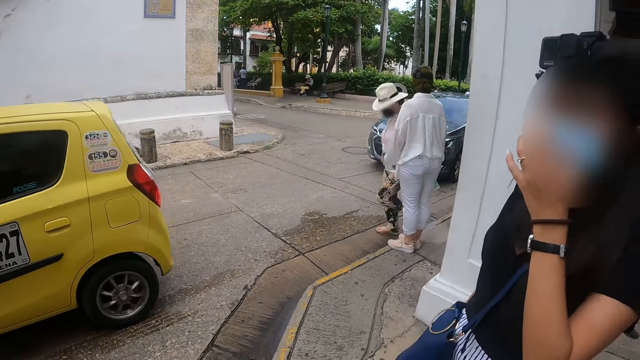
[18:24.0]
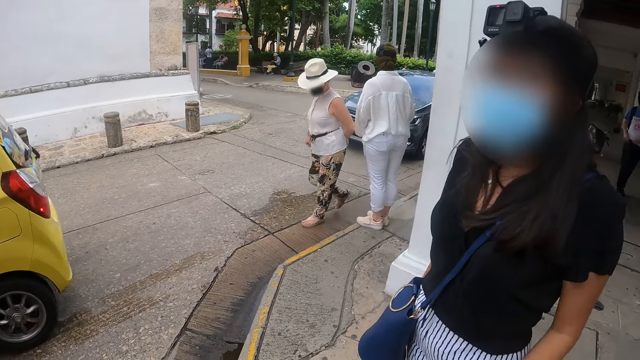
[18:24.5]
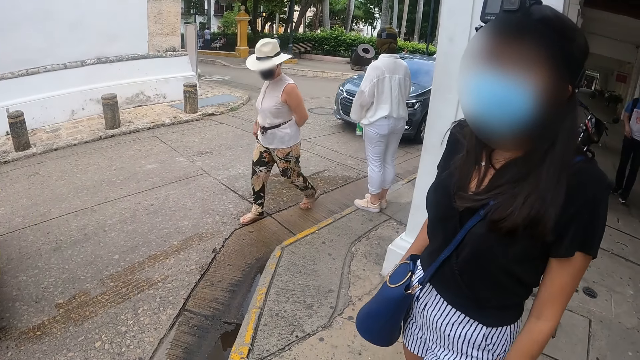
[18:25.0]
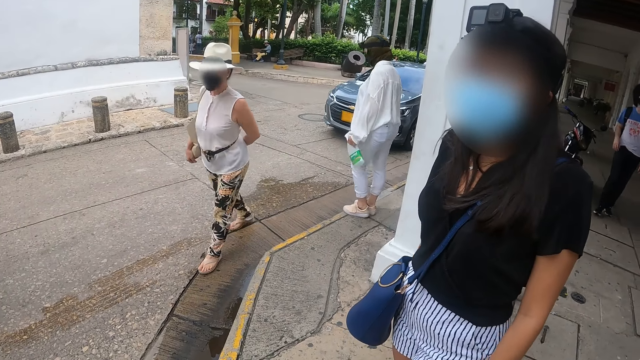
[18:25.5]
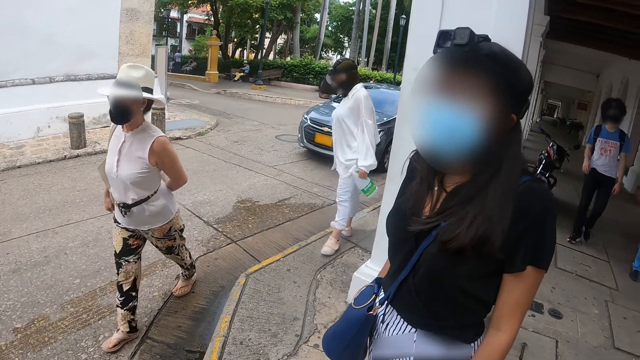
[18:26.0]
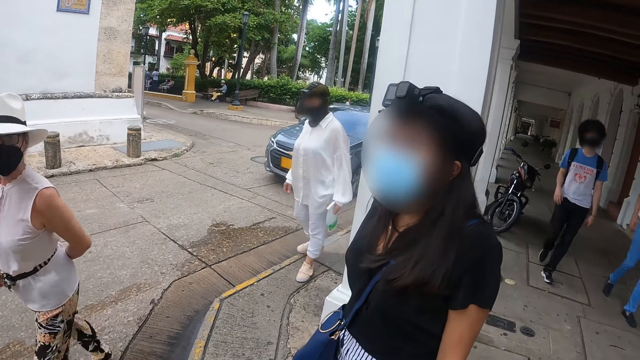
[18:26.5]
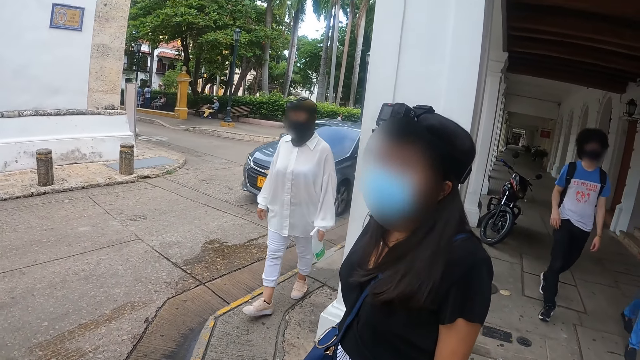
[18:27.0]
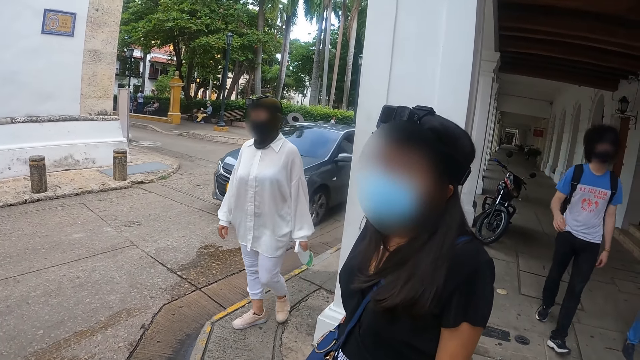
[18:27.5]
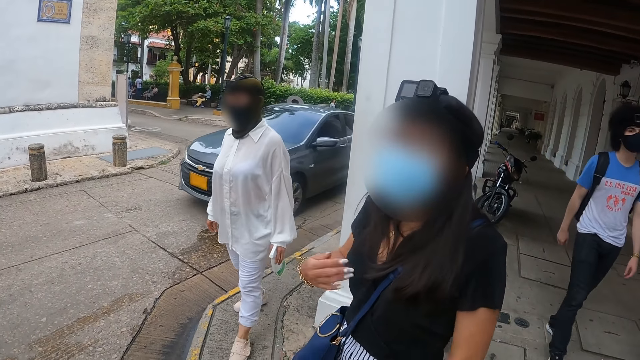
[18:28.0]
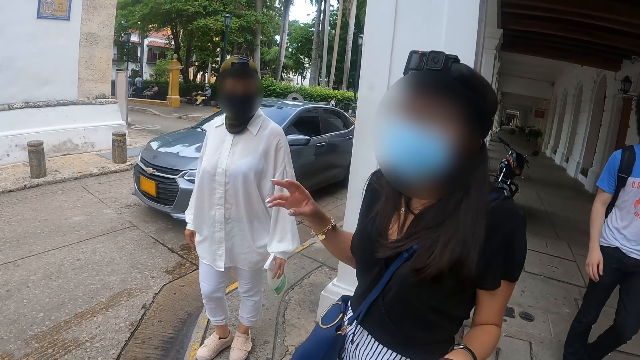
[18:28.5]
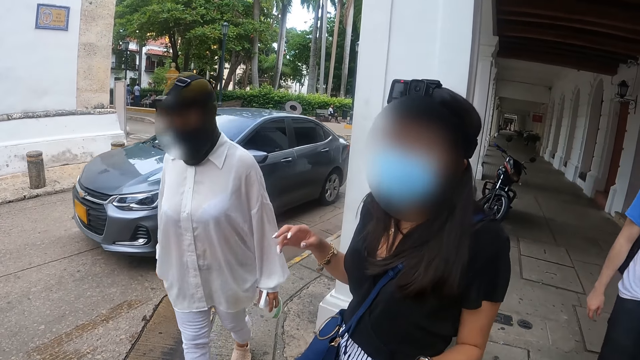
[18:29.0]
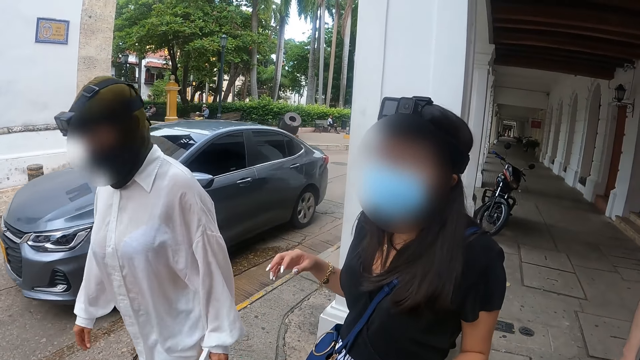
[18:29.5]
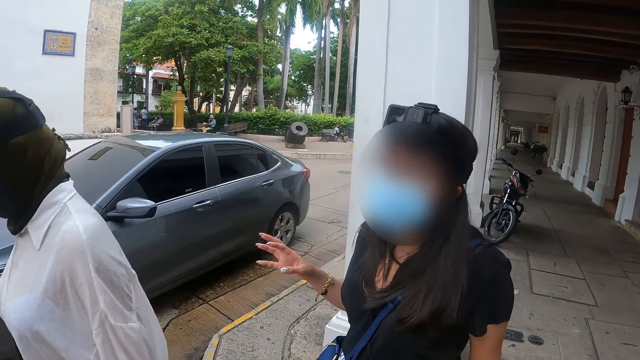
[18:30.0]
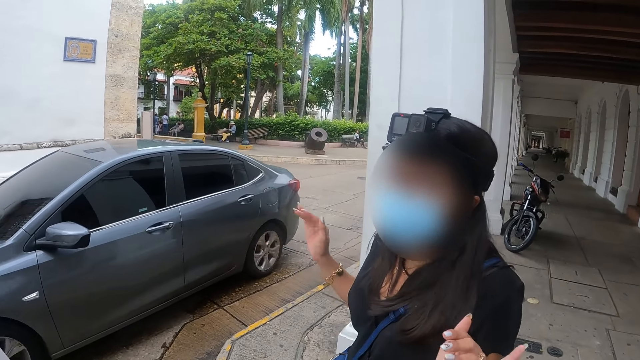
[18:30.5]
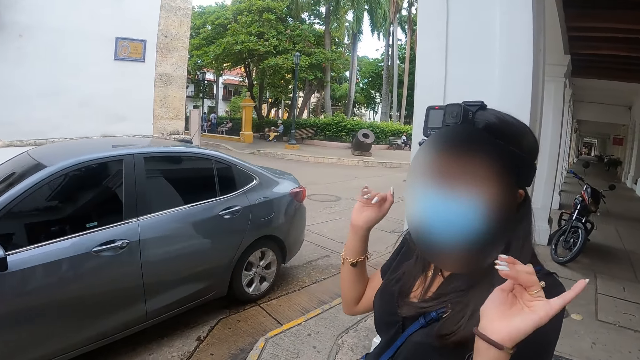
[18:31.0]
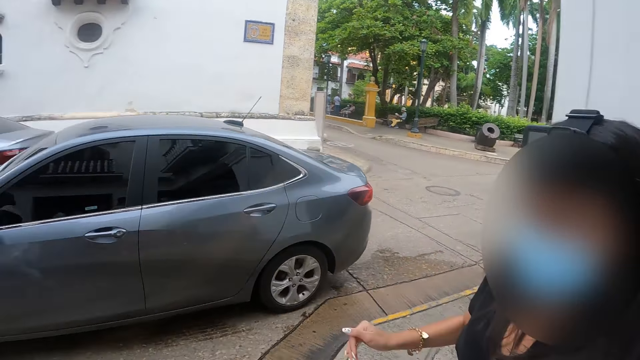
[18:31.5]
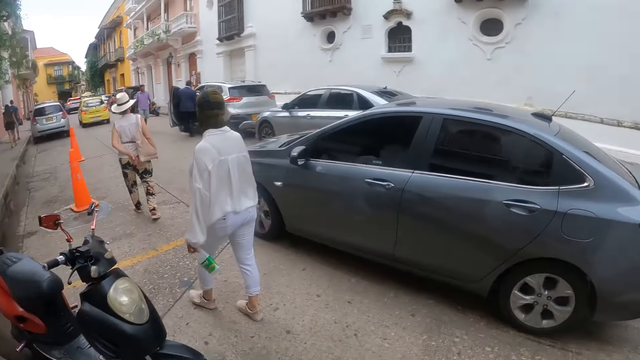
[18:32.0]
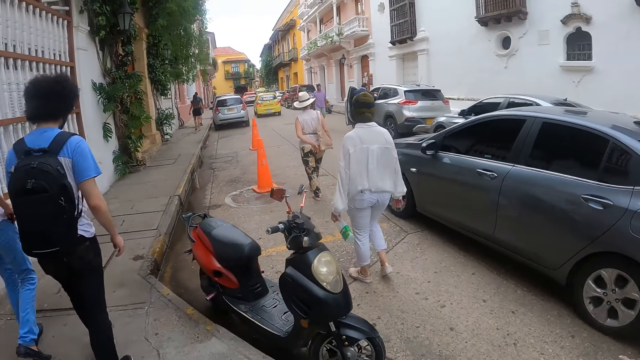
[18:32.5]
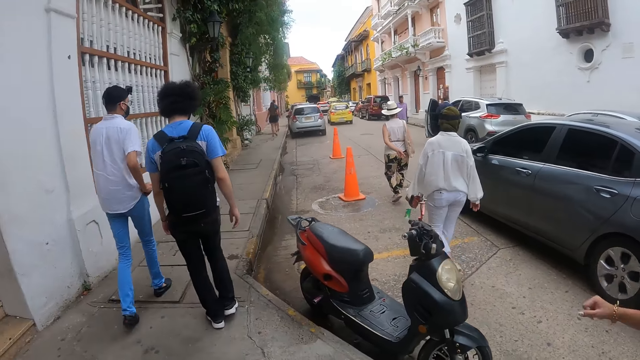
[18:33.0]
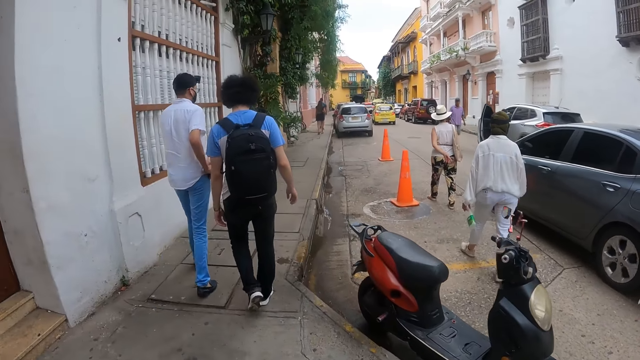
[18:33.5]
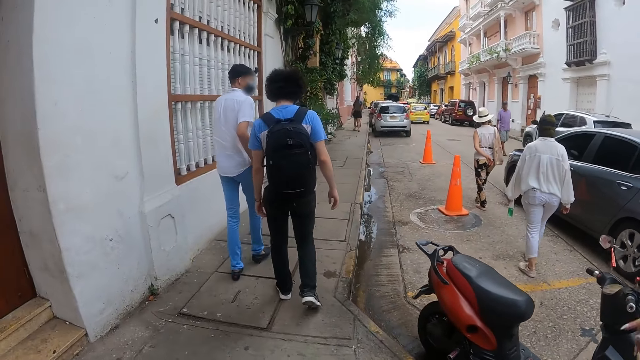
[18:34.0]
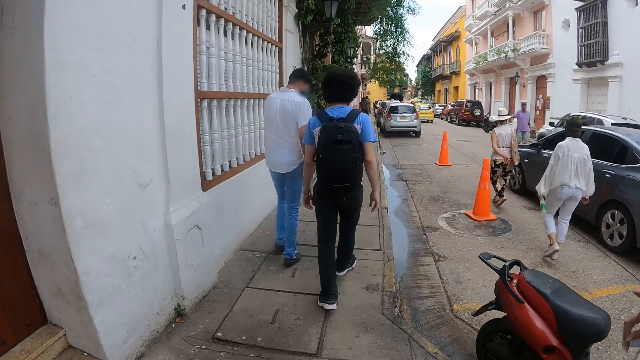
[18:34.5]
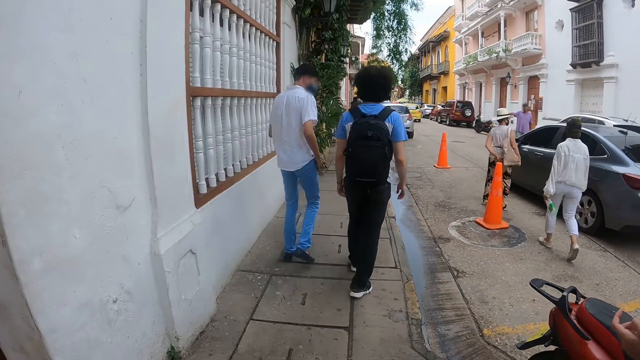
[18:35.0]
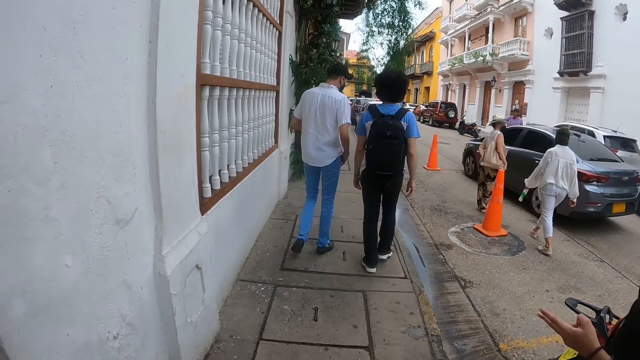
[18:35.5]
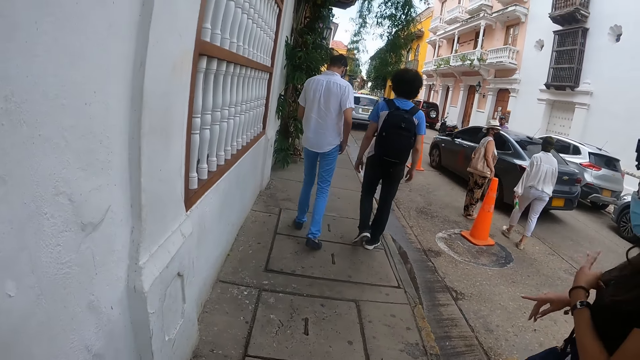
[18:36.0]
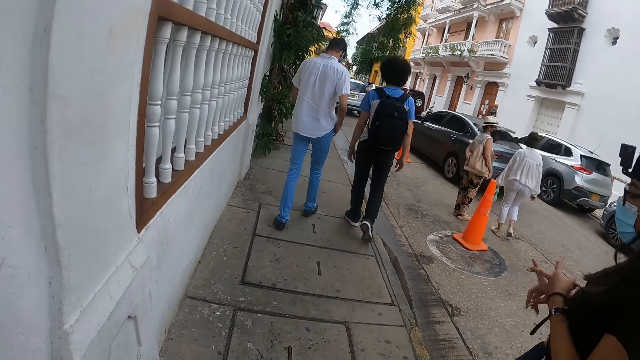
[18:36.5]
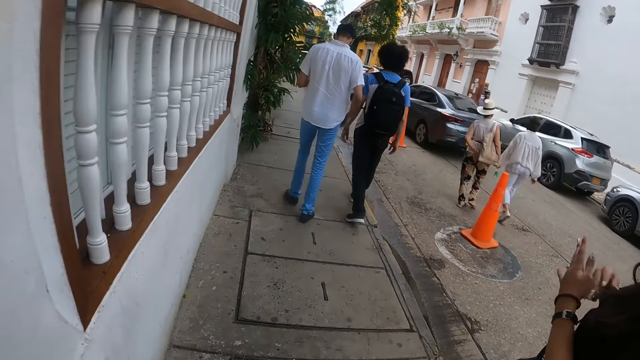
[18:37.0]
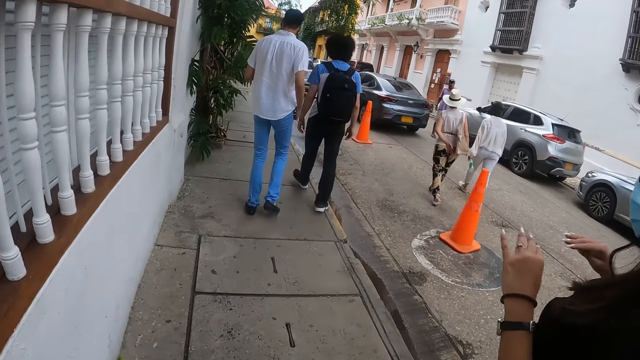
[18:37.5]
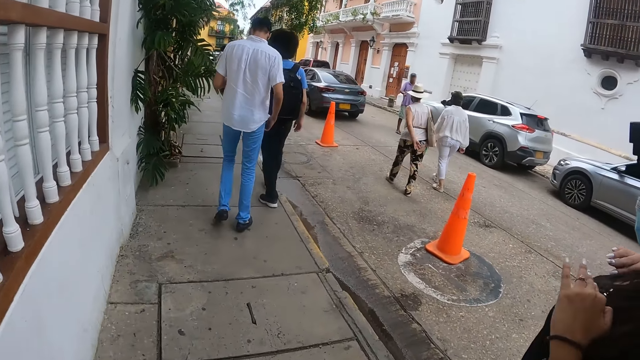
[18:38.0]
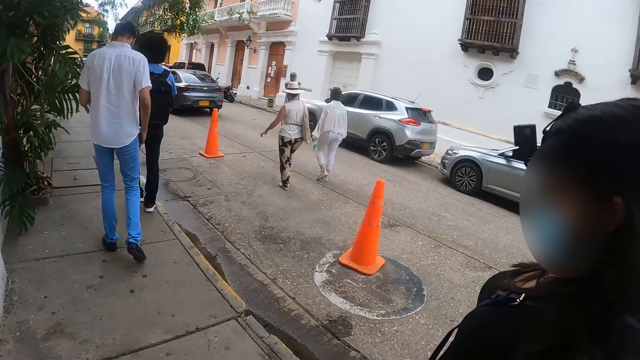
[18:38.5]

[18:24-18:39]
The camera wearer looks at the woman. The woman talks to them. The camera wearer walks along the road. They look at the woman. The woman converses with them.

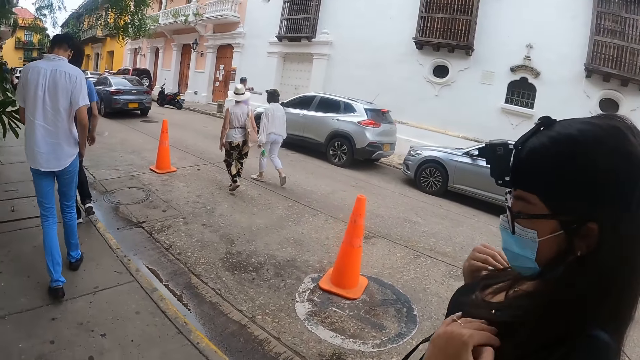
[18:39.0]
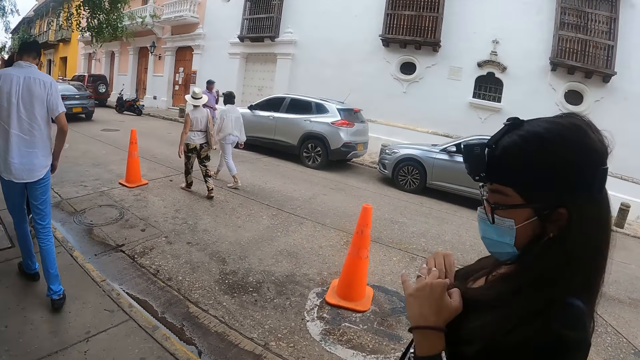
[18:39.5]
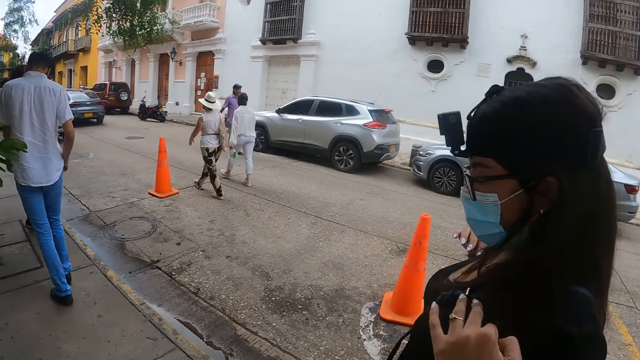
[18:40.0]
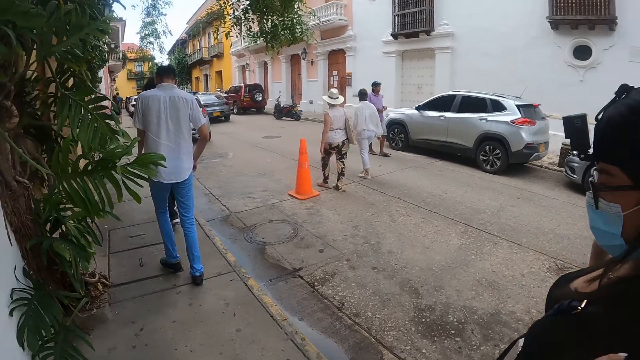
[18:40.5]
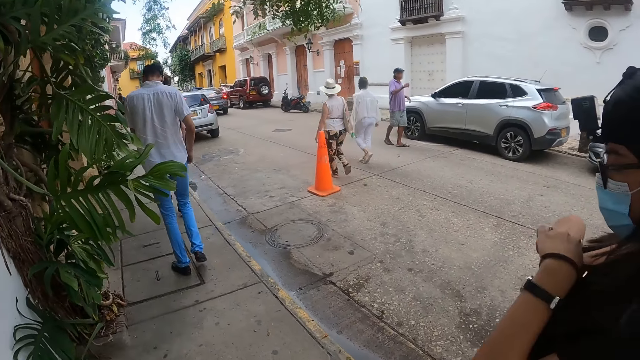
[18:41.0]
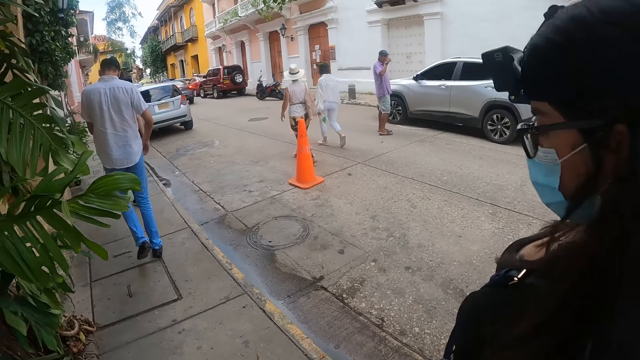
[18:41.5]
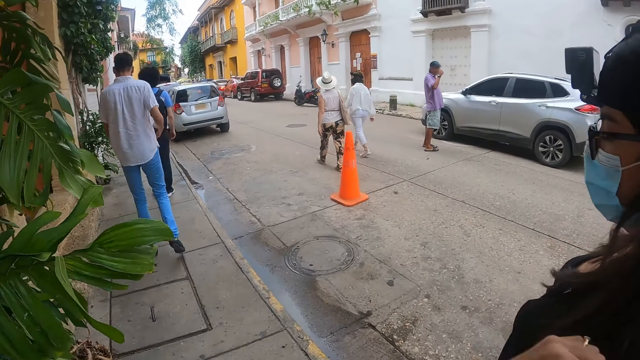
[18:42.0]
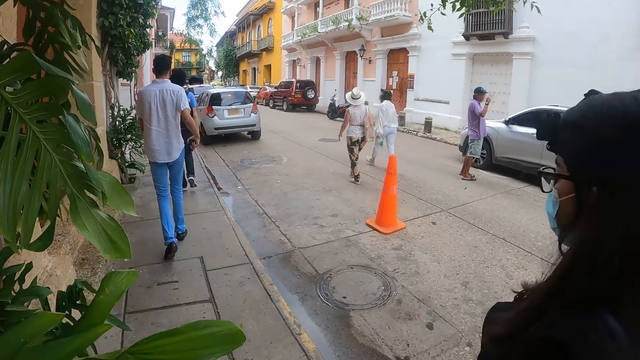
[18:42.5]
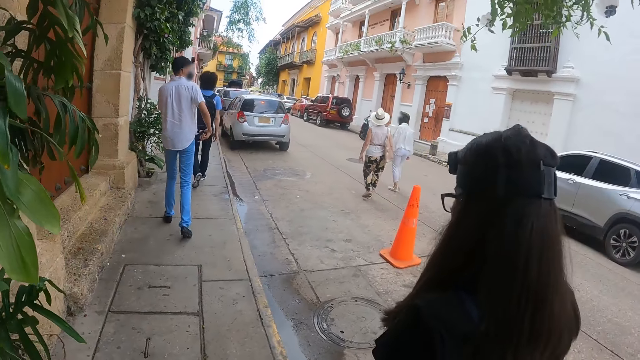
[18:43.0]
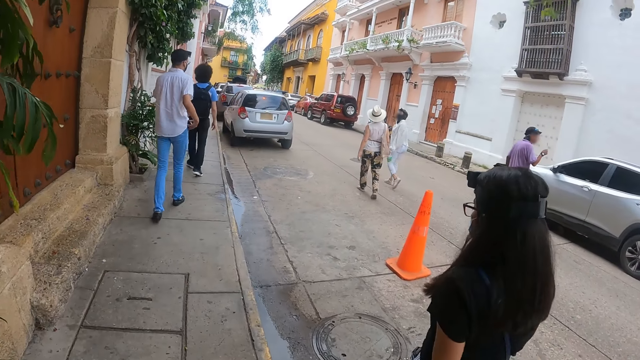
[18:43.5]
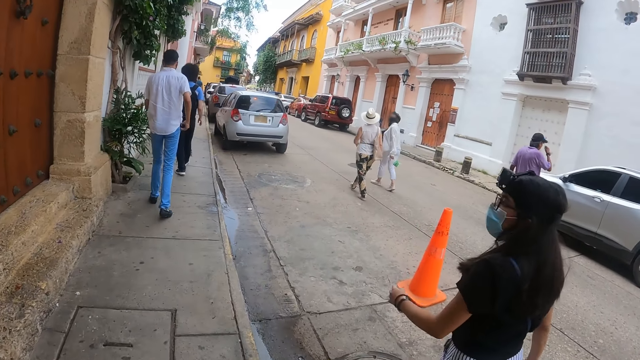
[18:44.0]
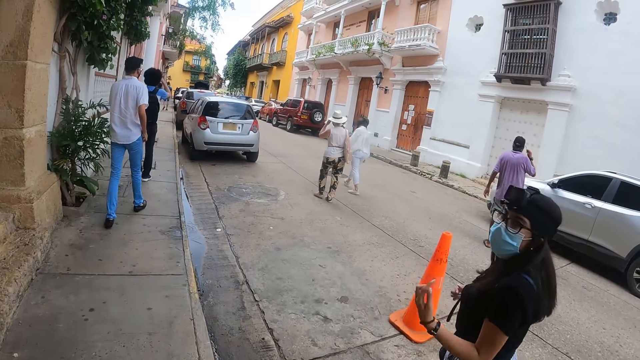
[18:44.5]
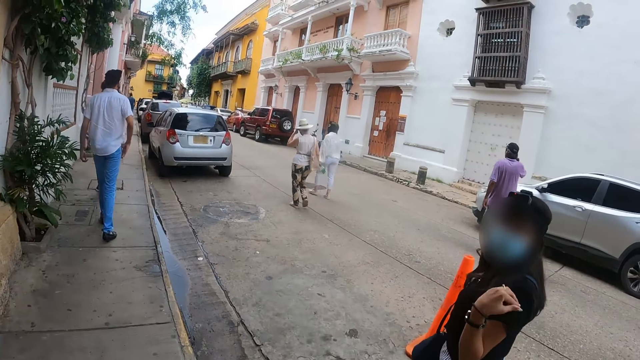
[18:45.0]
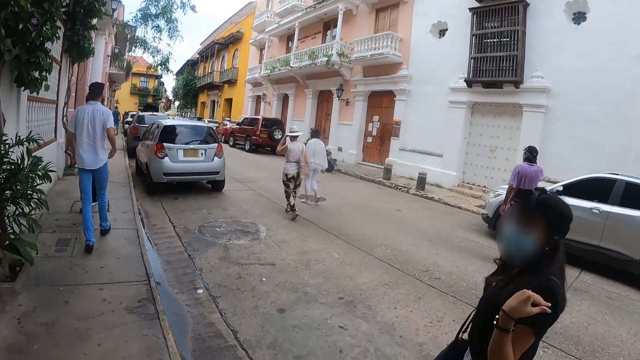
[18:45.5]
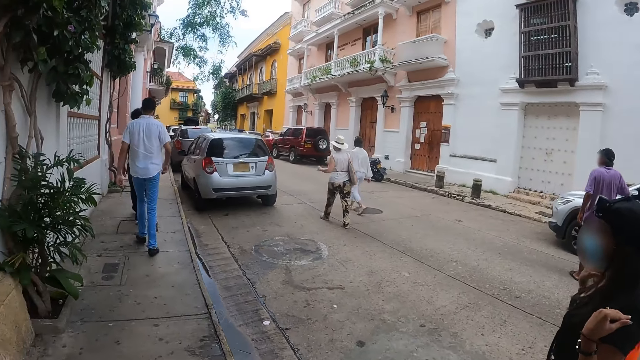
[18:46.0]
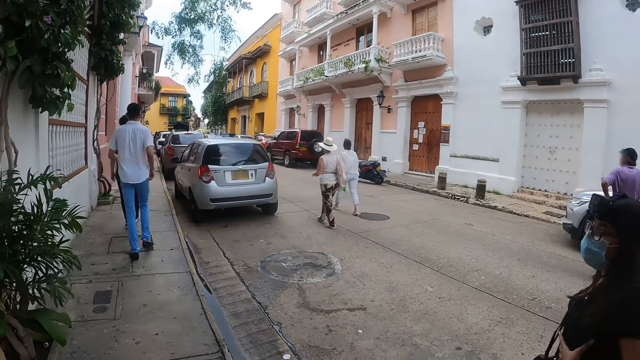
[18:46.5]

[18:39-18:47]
The camera wearer walks along the road with a woman.
